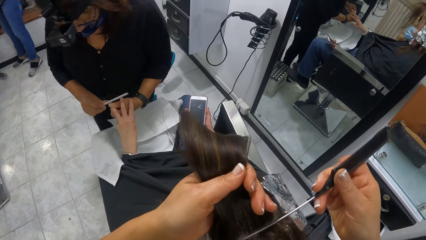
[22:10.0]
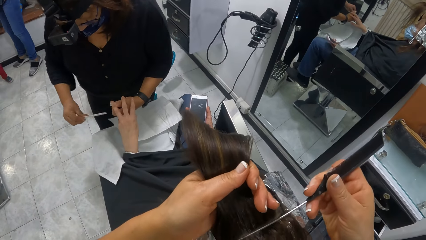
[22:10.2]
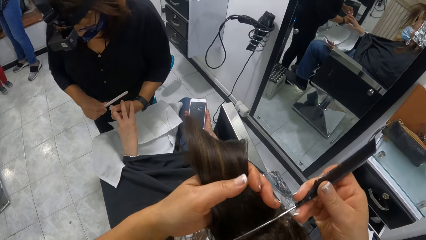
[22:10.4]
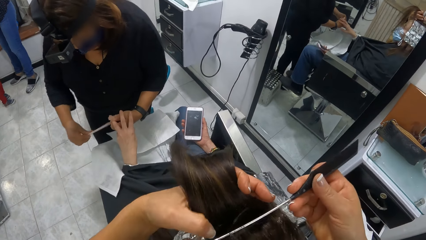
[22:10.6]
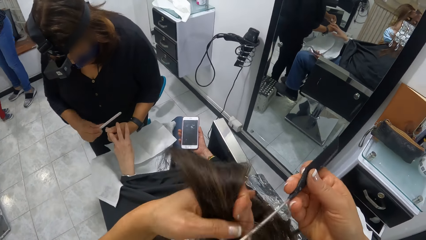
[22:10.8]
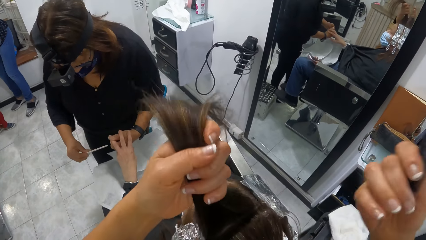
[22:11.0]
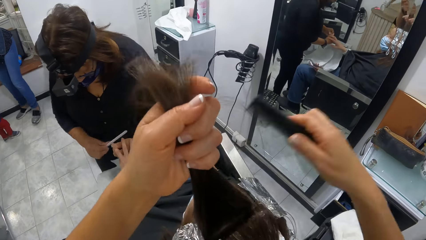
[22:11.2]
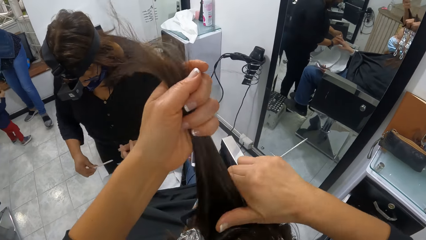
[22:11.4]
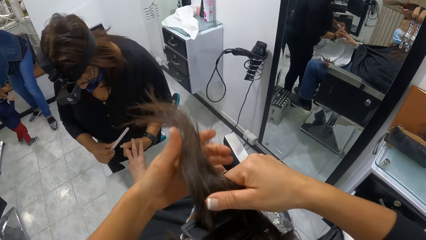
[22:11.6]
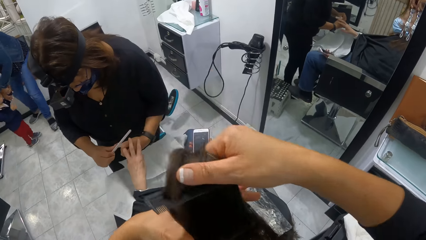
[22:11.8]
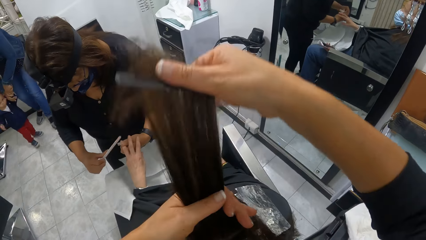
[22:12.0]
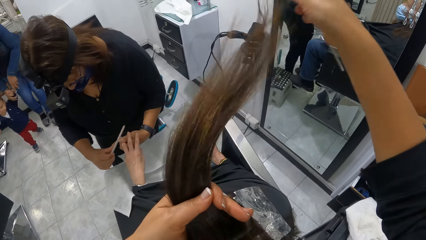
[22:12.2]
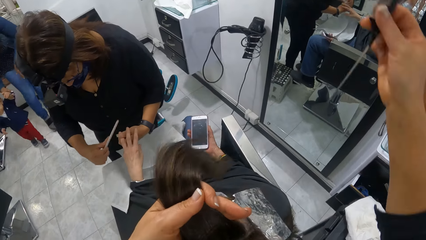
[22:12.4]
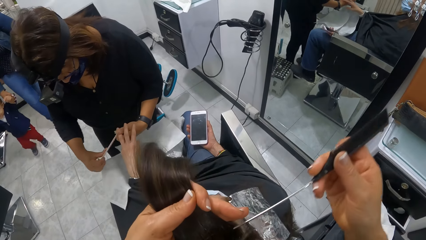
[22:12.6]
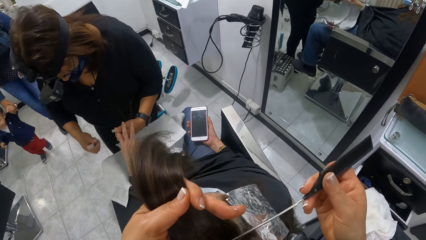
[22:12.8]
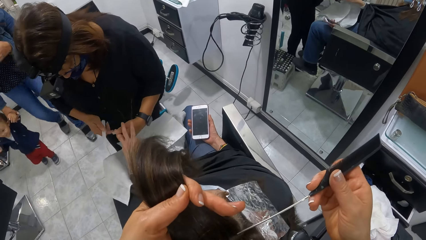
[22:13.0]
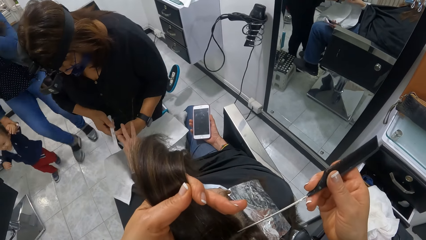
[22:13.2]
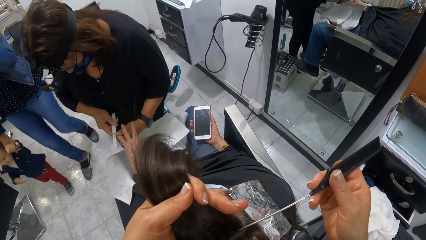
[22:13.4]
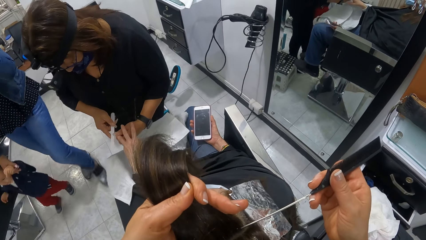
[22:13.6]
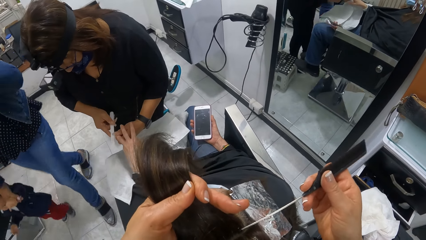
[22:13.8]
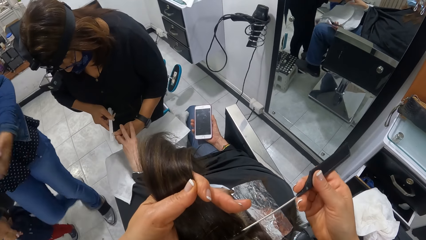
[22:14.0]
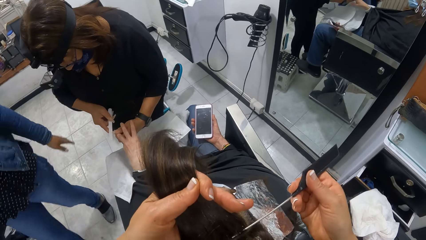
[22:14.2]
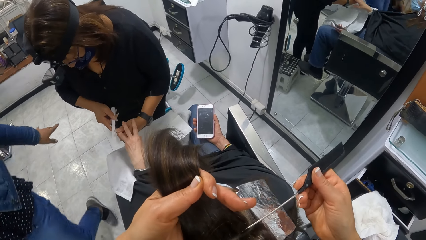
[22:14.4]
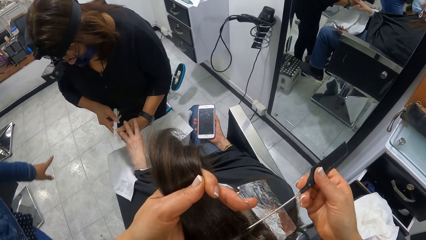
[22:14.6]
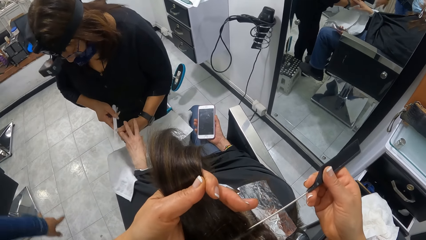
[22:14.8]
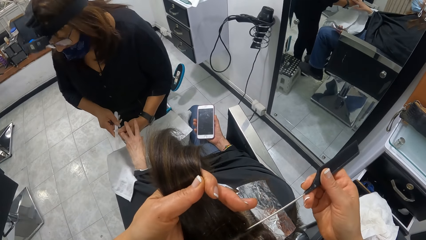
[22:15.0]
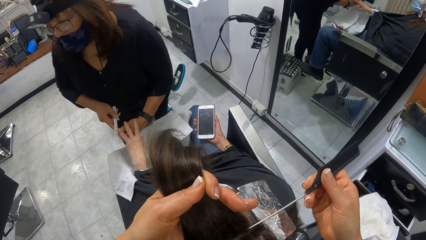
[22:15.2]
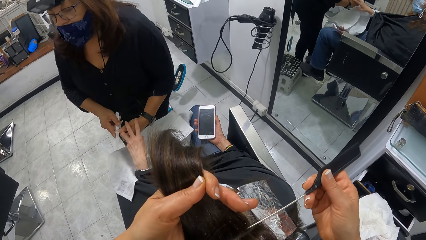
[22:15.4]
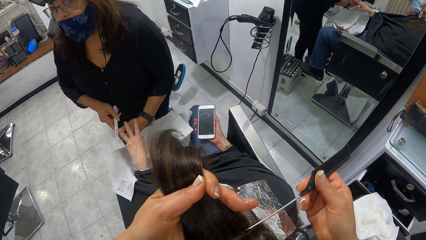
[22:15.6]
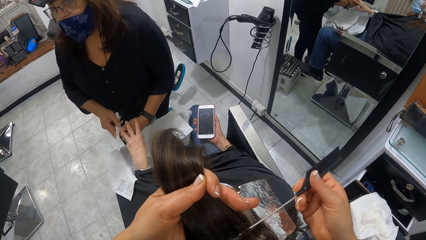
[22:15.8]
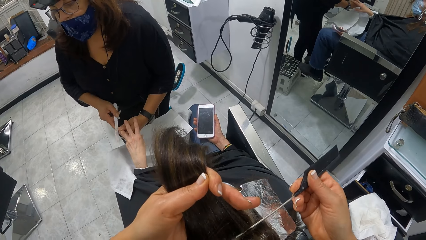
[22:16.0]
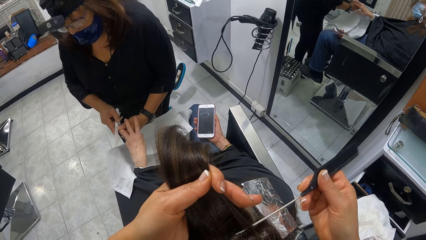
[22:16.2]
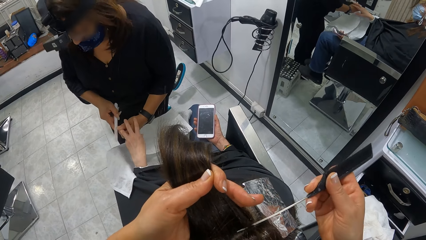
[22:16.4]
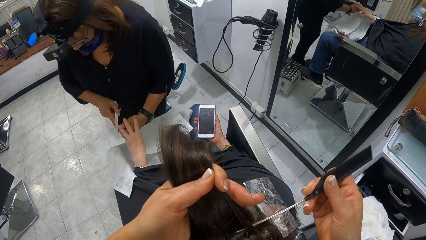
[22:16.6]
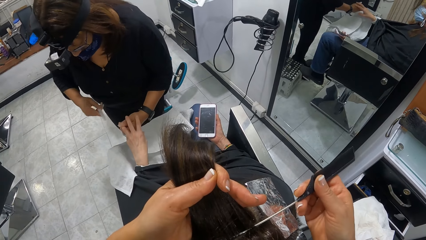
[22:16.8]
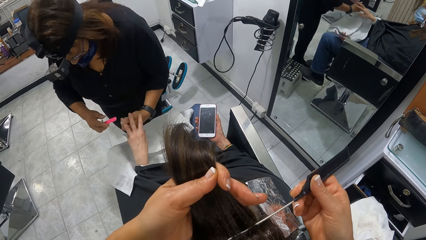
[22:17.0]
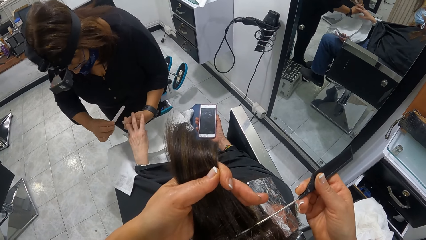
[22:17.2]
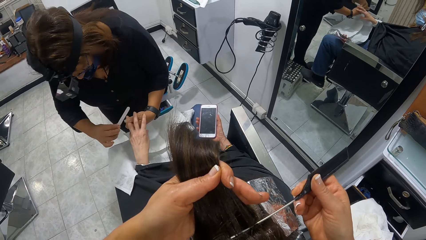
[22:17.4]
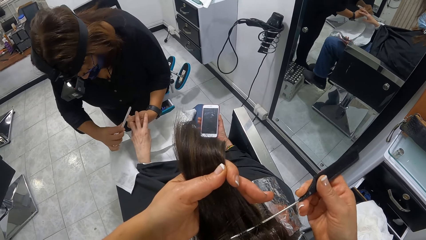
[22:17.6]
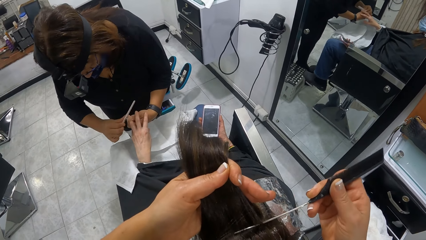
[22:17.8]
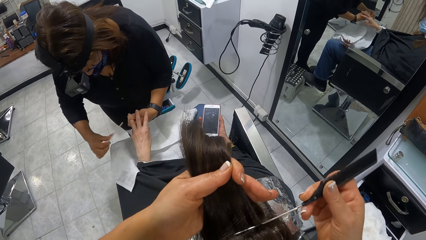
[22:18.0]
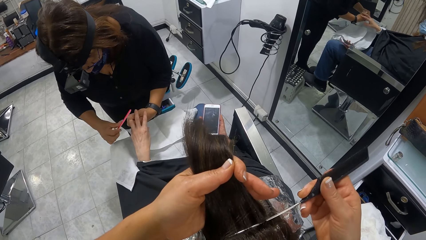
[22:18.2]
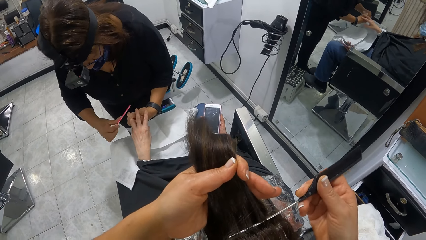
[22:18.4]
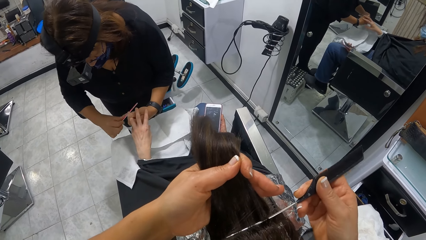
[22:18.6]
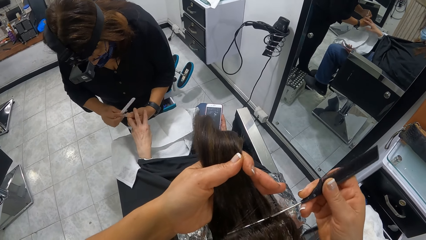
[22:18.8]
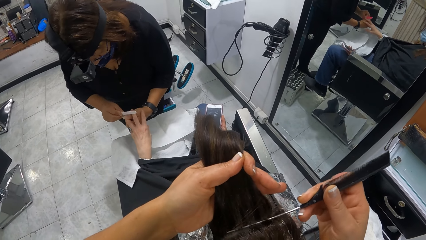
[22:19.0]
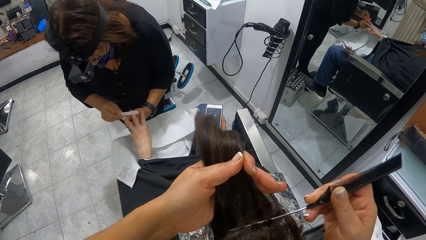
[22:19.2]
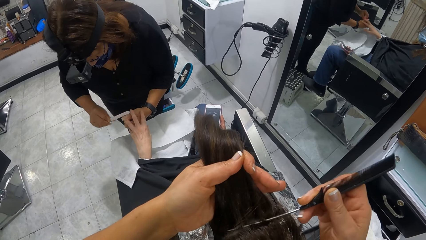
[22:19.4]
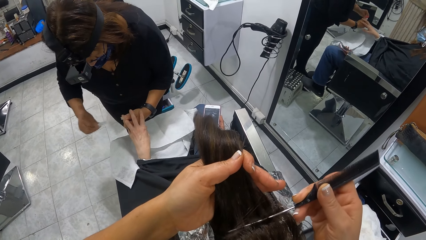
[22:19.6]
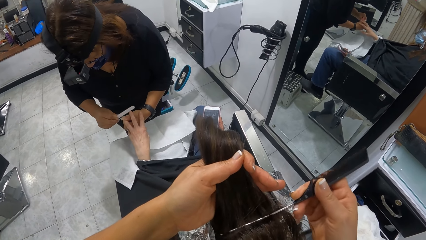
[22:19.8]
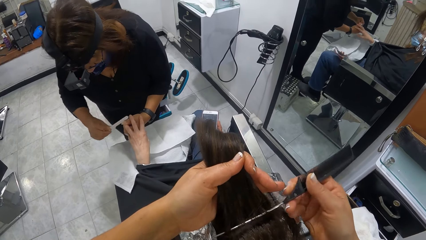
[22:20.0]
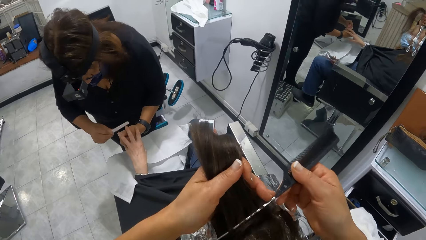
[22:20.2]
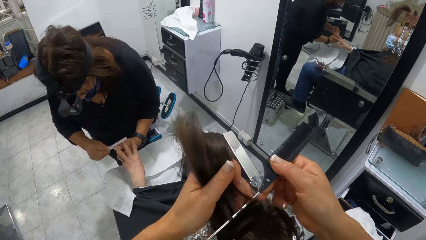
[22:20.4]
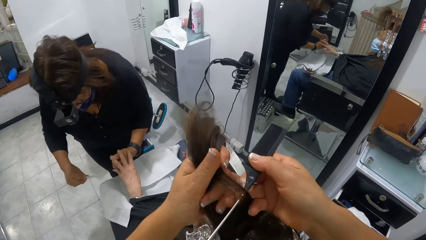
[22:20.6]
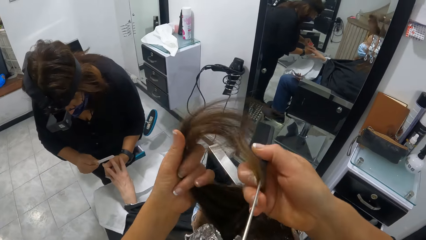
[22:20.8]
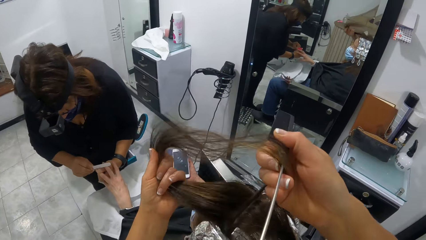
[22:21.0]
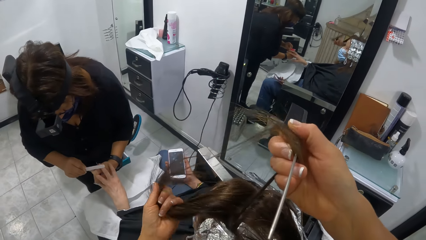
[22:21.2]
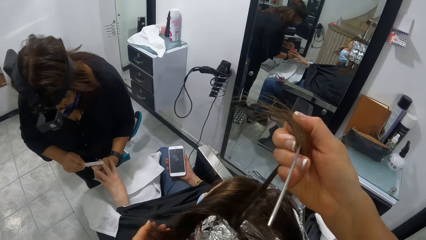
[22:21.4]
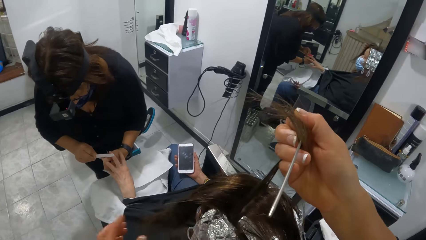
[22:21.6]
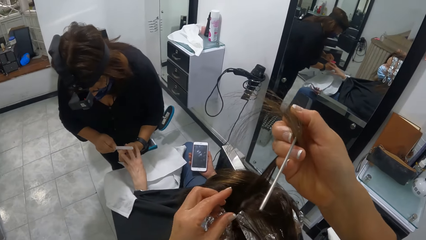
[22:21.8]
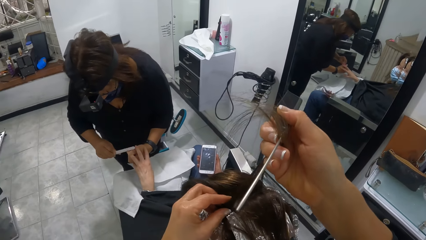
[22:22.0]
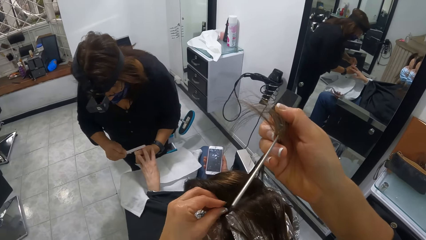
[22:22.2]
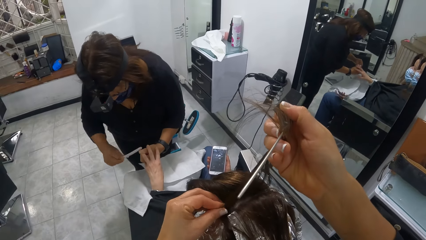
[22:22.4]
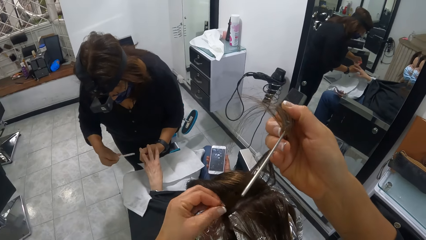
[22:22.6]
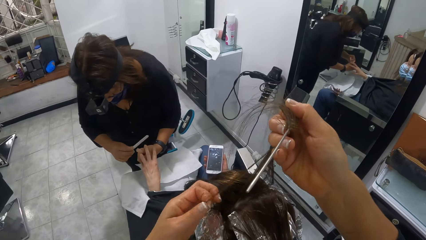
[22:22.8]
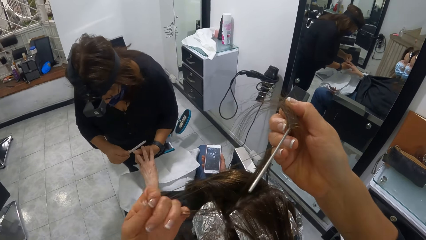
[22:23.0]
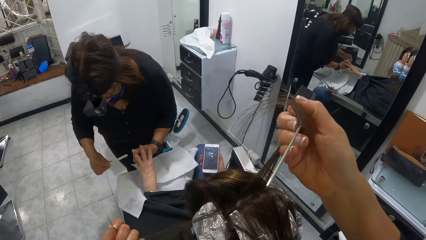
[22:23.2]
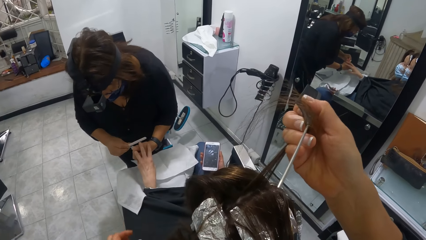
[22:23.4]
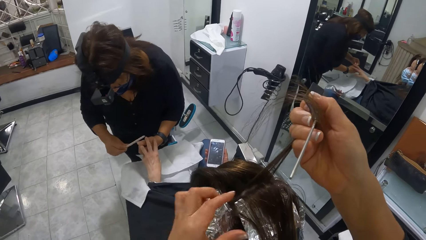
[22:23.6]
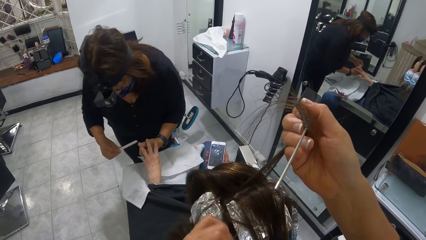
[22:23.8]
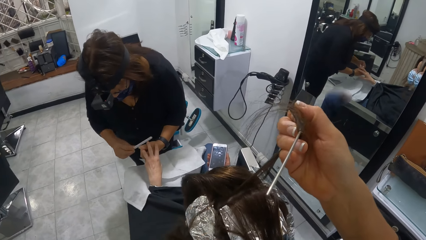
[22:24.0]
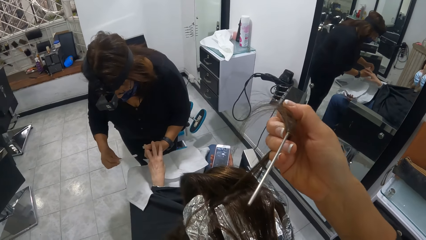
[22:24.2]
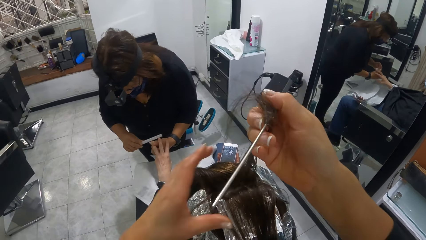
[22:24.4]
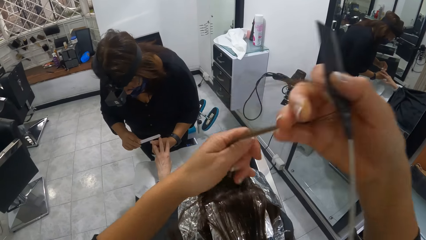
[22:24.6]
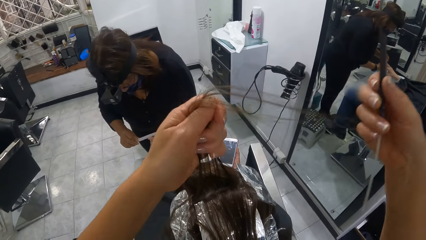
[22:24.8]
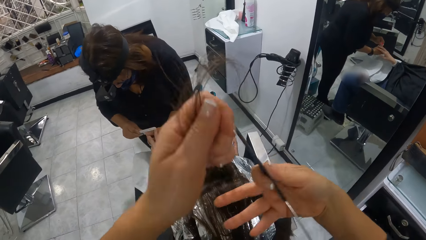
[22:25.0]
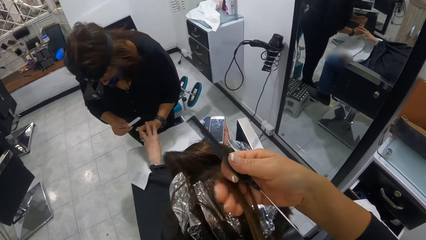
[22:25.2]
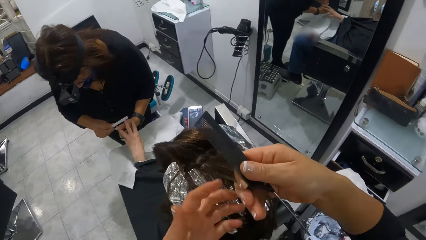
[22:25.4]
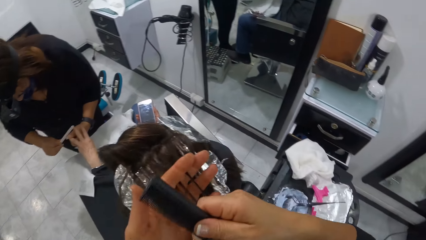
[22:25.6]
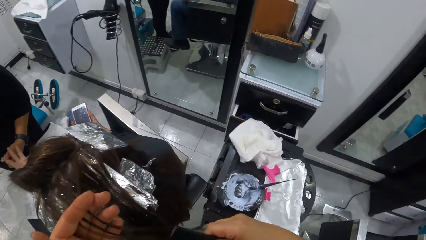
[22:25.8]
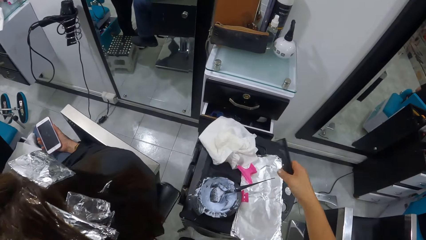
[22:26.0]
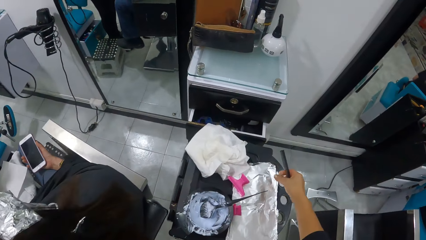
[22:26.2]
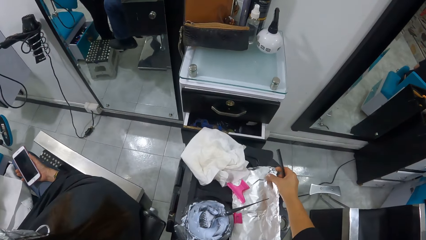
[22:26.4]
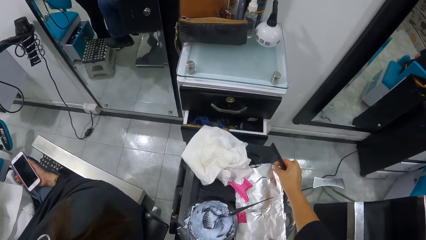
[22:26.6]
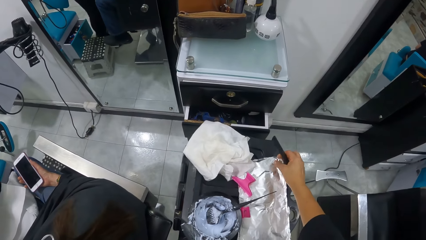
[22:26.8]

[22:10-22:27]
The camera wearer divides a portion of the woman's hair with the comb in her right hand. She combs the woman's hair with the comb in her right hand. She divides a portion of the woman's hair with the comb in her right hand. She pulls the divided portion of the woman's hair with both hands.
